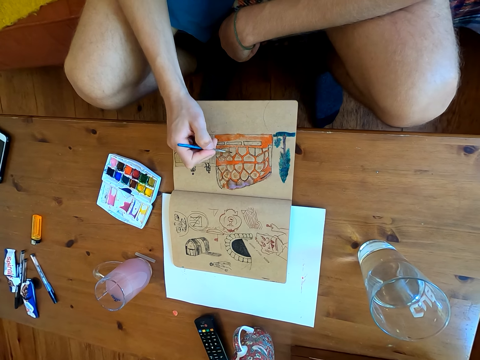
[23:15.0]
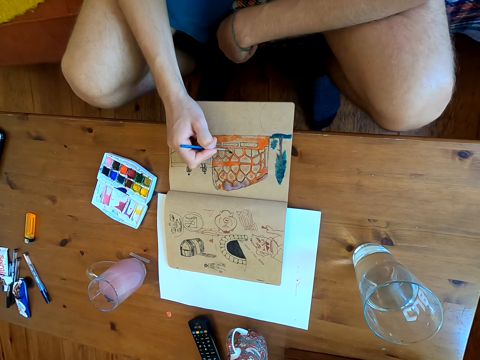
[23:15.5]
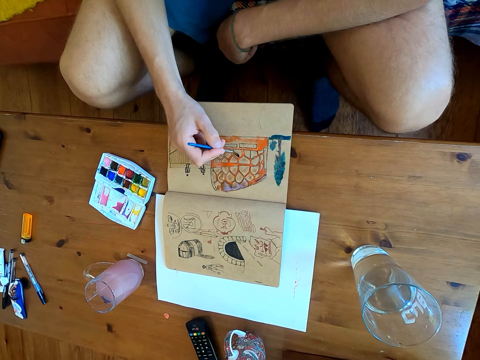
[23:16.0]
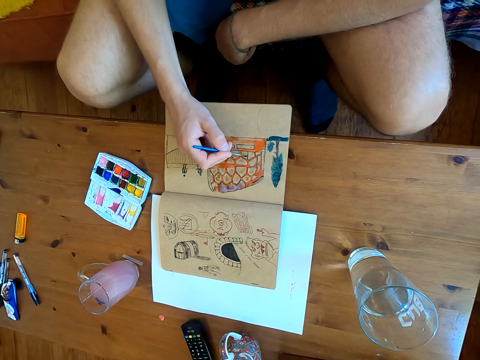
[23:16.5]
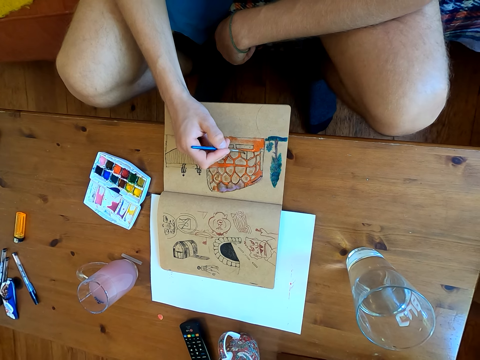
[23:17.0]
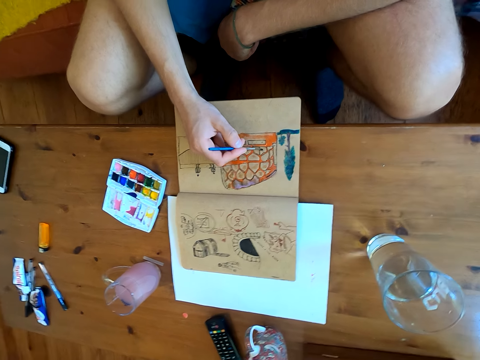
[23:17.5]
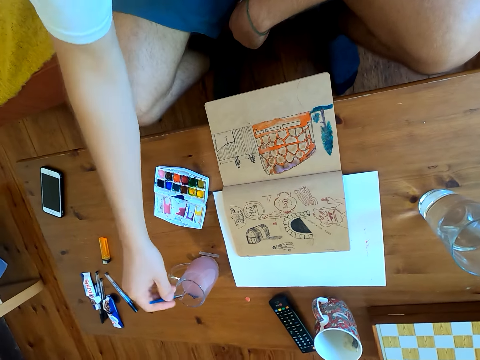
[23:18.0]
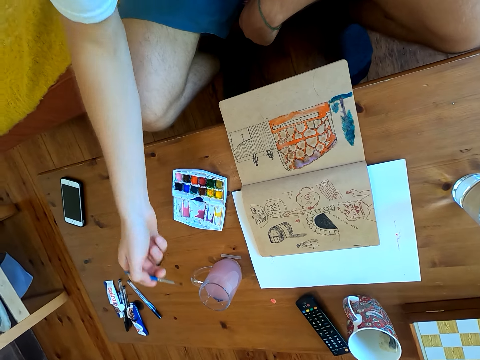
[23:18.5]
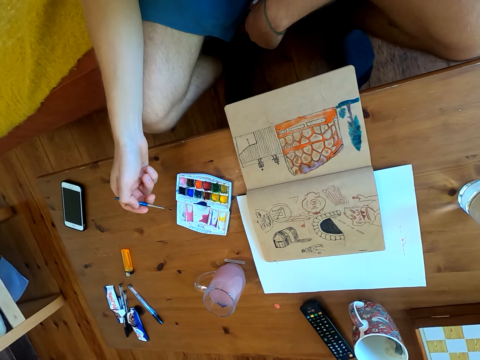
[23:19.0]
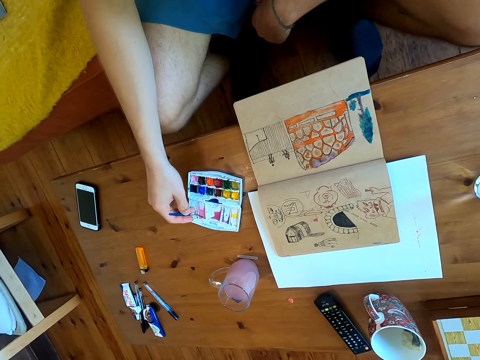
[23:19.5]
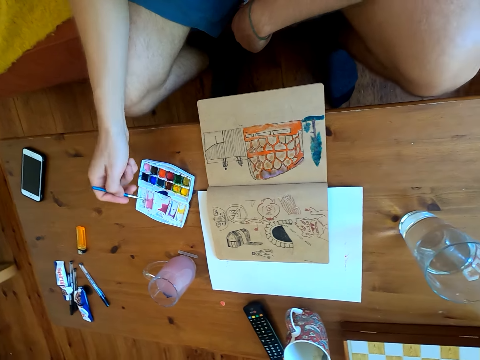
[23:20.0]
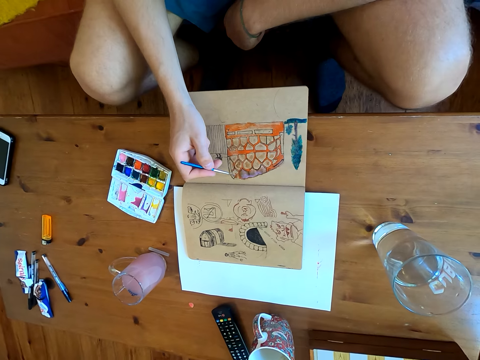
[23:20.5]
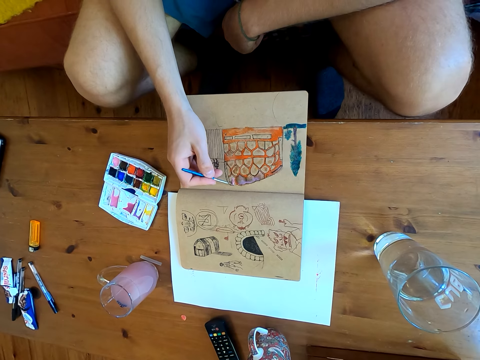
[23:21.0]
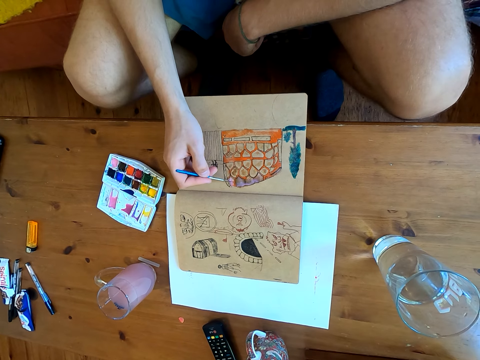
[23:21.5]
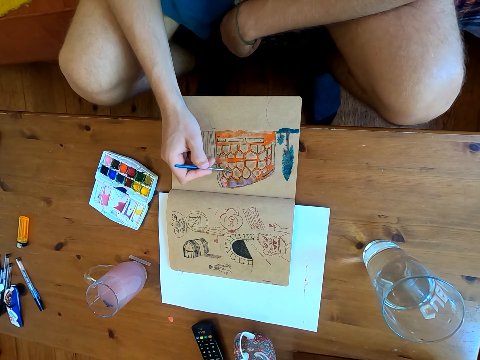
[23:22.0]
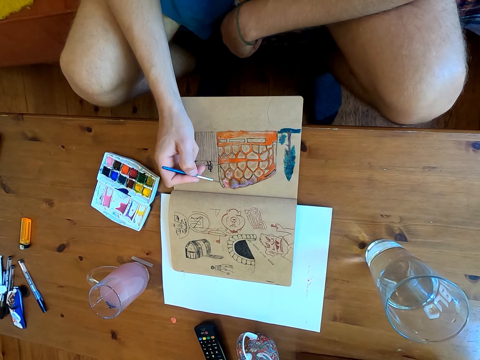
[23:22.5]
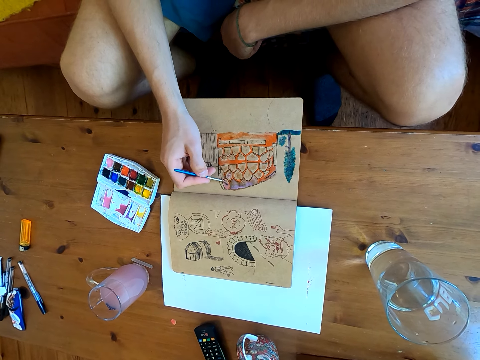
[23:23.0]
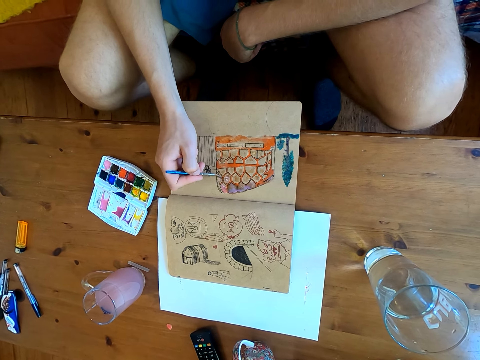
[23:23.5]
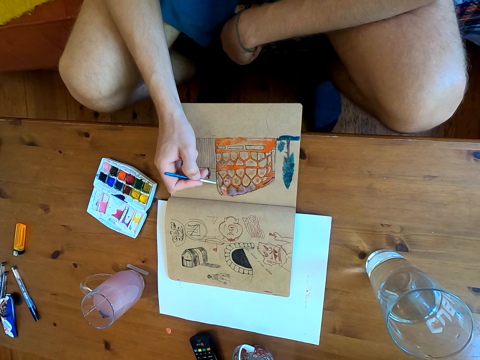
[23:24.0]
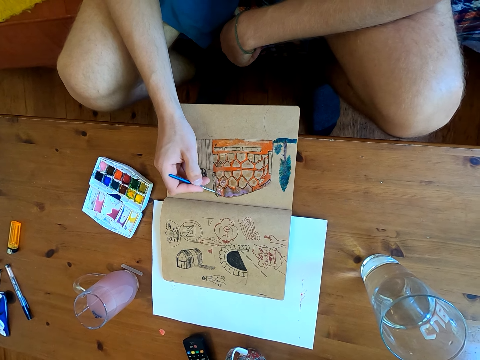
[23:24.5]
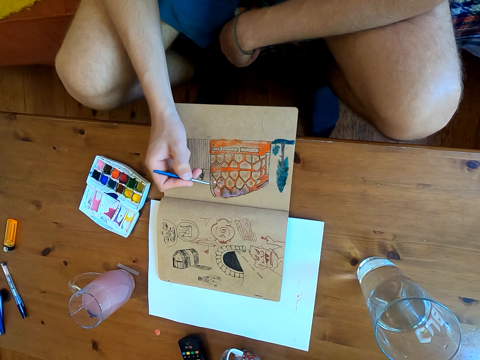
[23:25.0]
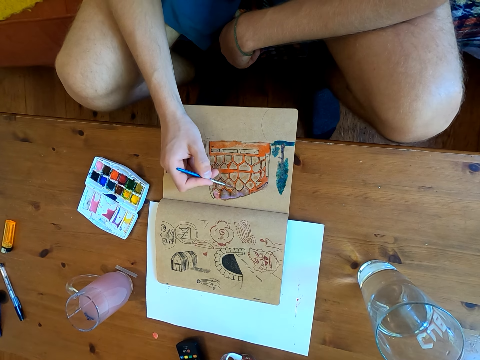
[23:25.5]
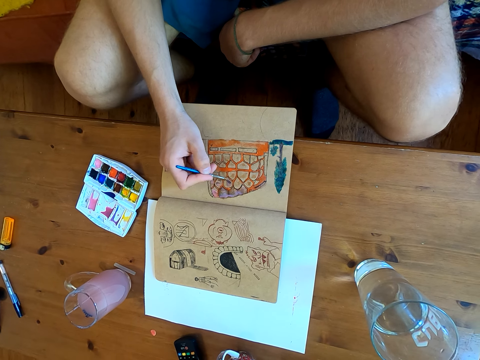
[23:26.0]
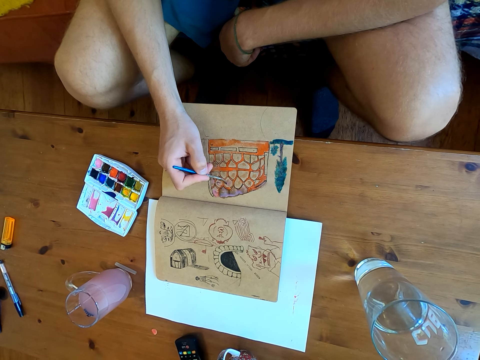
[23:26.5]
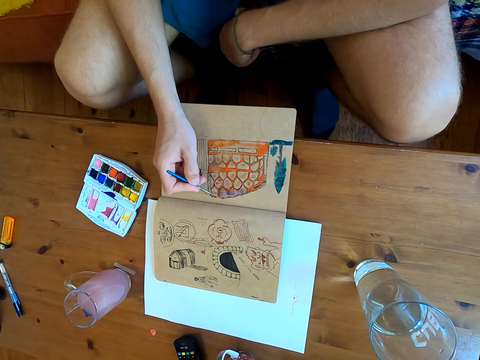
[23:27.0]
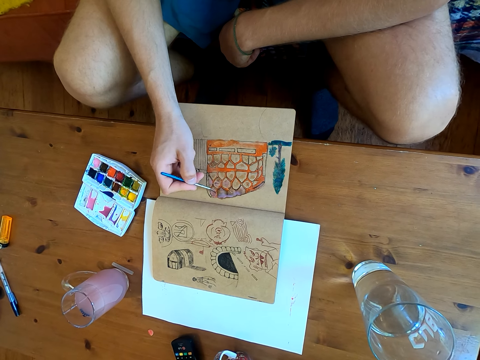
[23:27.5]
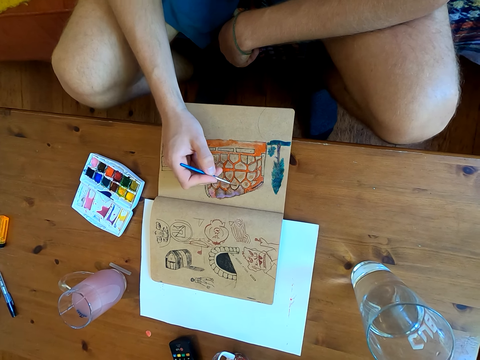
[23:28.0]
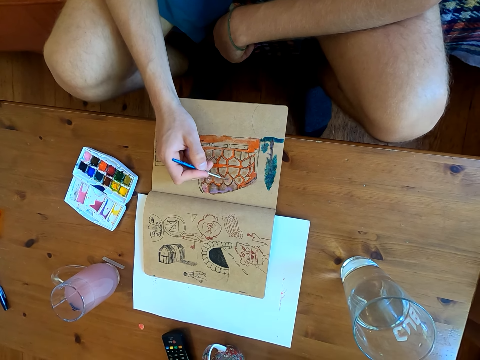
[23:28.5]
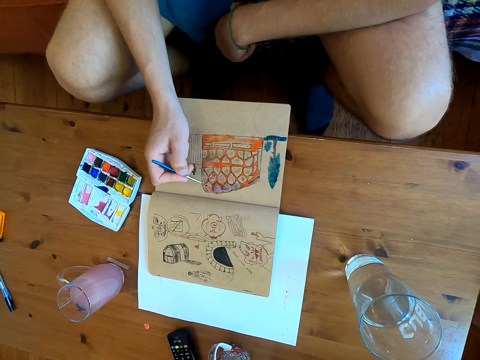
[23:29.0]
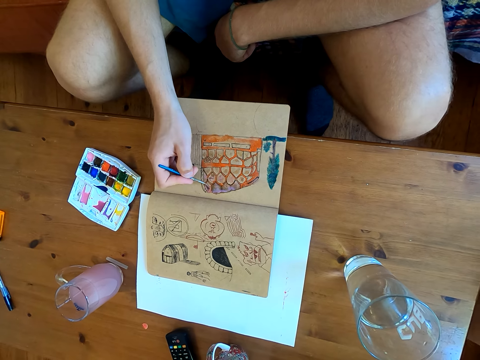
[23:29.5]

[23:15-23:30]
The camera wearer dips the brush in a liquid. They immerse the brush in watercolor. They paint on a page of the book.

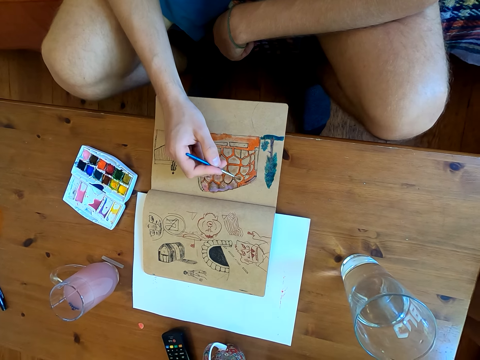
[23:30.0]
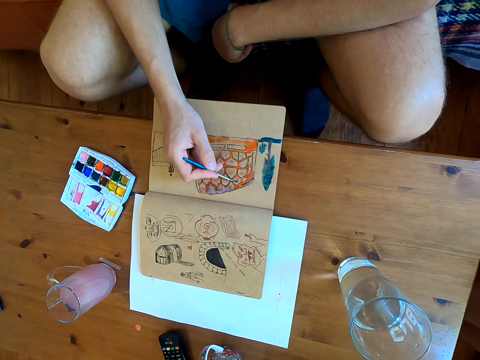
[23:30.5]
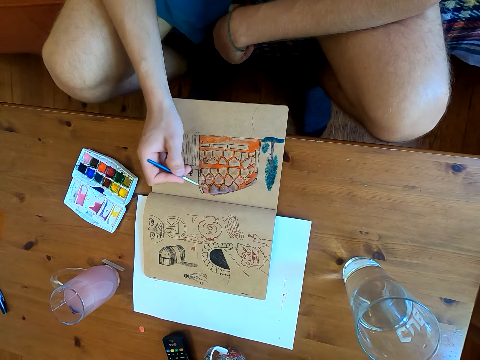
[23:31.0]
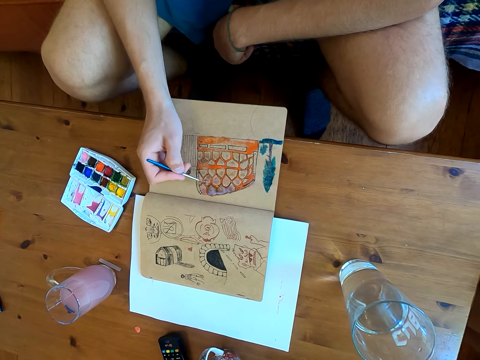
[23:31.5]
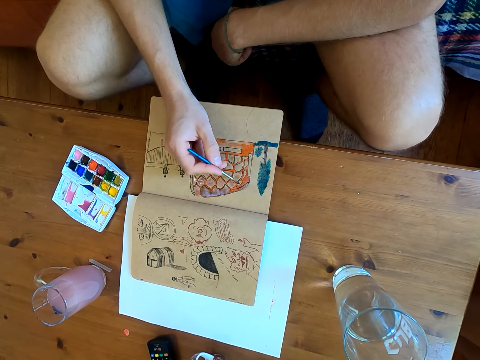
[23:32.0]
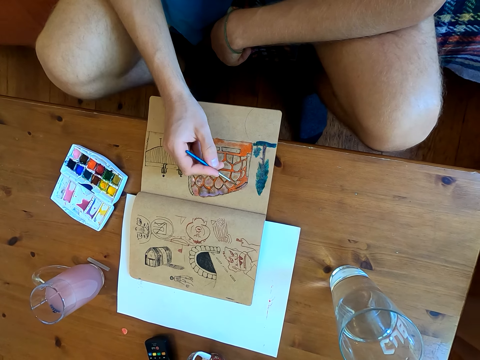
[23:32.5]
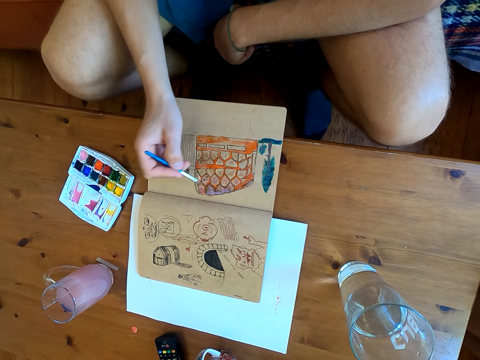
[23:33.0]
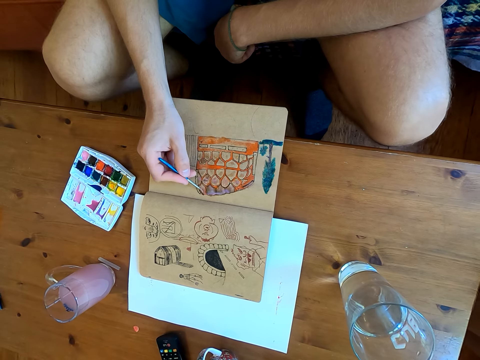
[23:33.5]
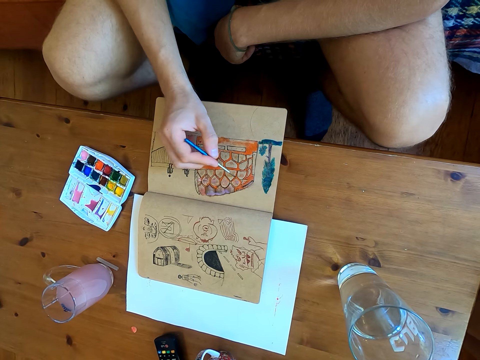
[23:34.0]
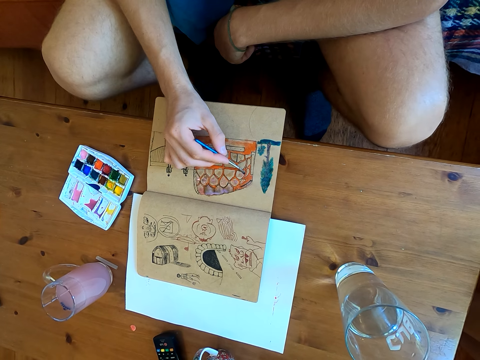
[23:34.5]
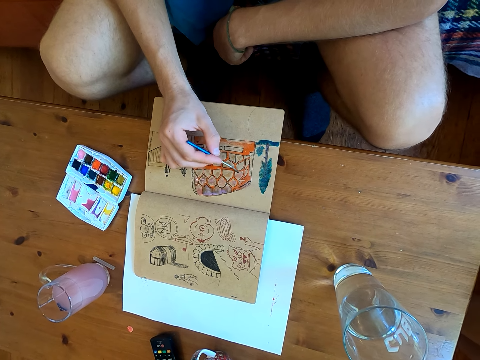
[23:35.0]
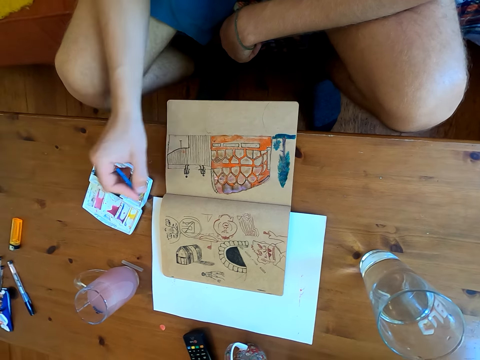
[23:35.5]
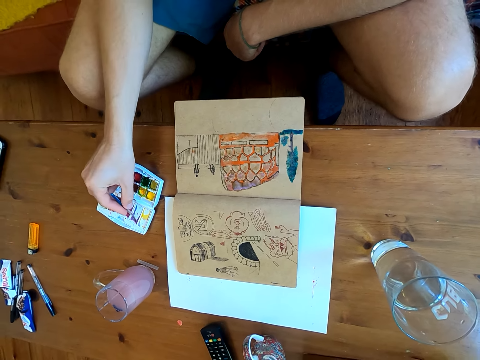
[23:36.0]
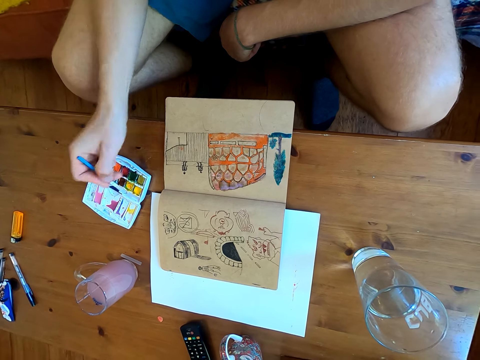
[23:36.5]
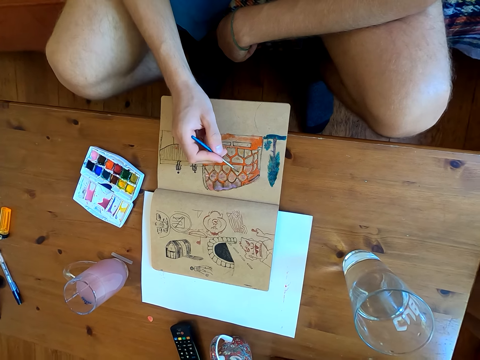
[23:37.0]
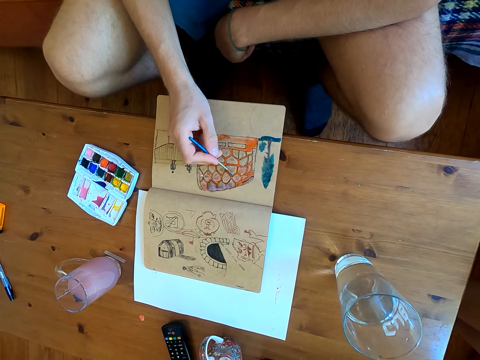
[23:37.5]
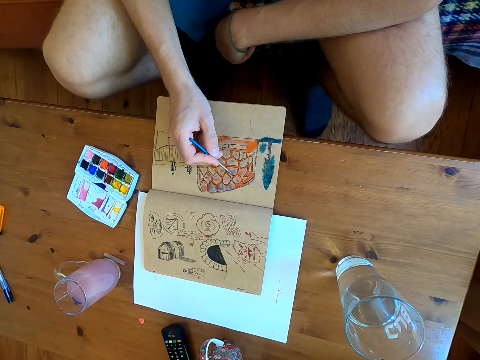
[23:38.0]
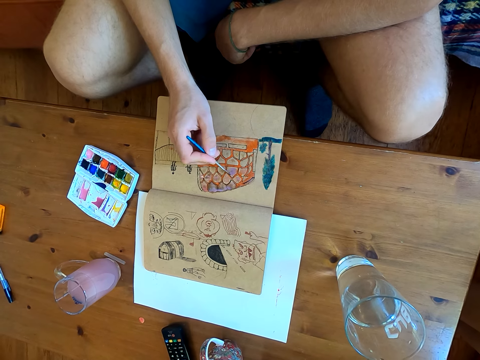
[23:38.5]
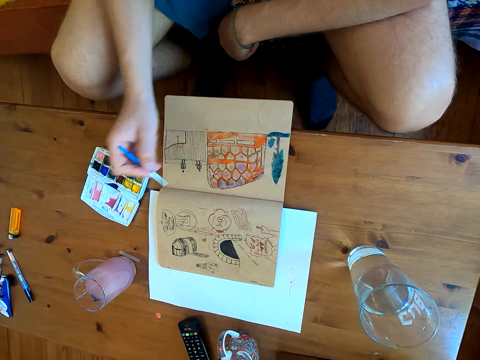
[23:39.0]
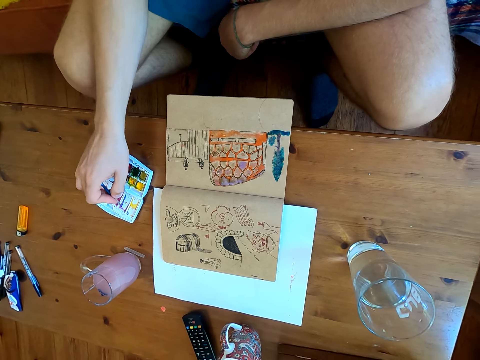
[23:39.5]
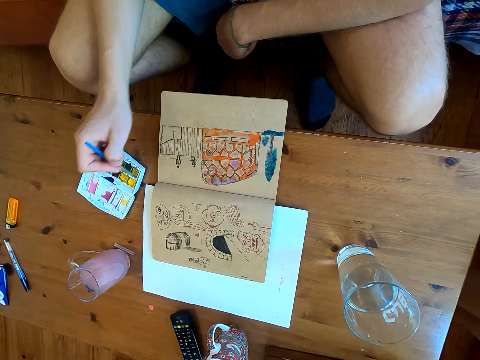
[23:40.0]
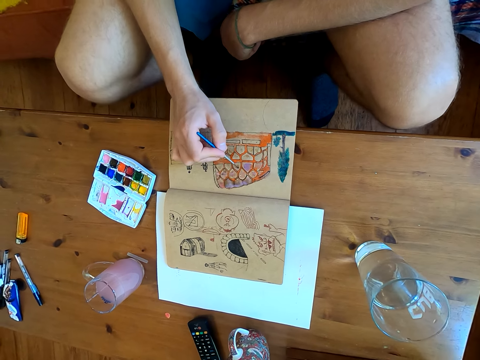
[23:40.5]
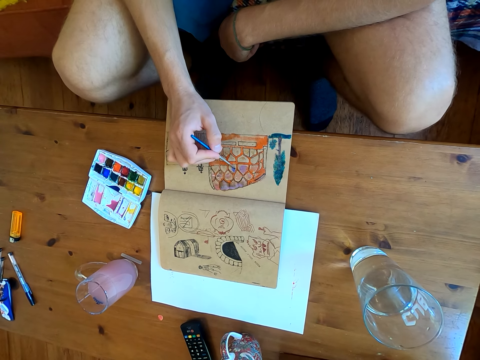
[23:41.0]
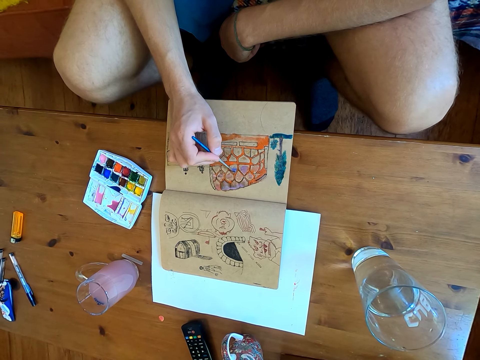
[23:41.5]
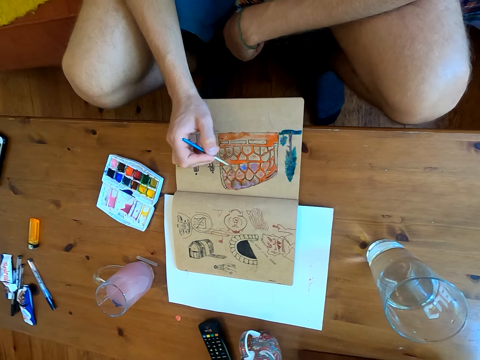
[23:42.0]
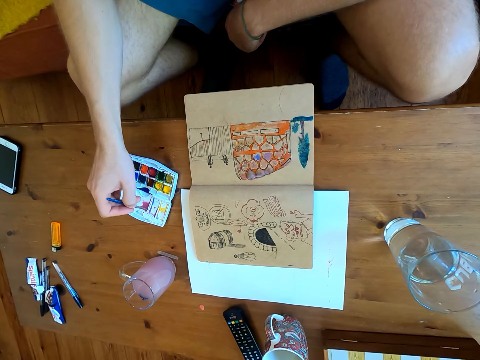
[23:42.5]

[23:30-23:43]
The camera wearer immerses the brush in watercolor. They paint on a page of the book. They immerse the brush in watercolor. They paint on the page of the book.
